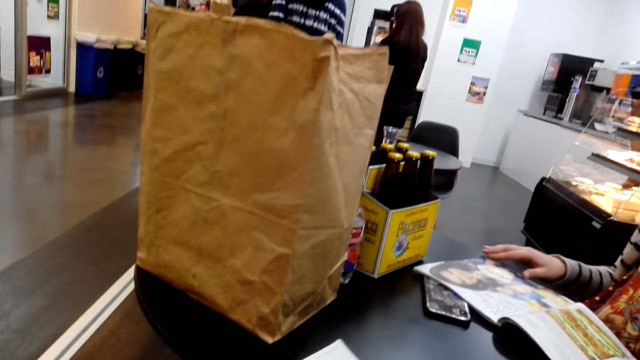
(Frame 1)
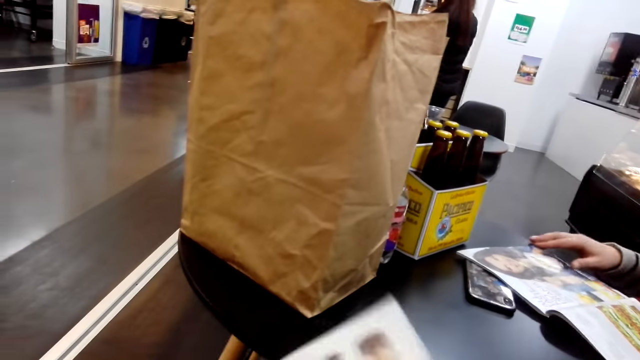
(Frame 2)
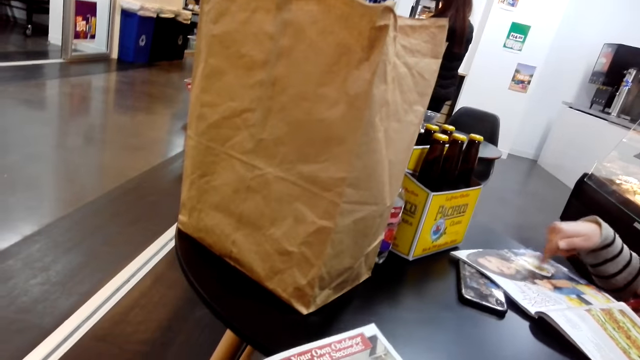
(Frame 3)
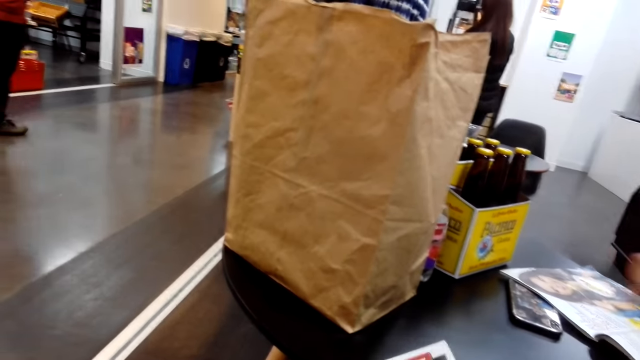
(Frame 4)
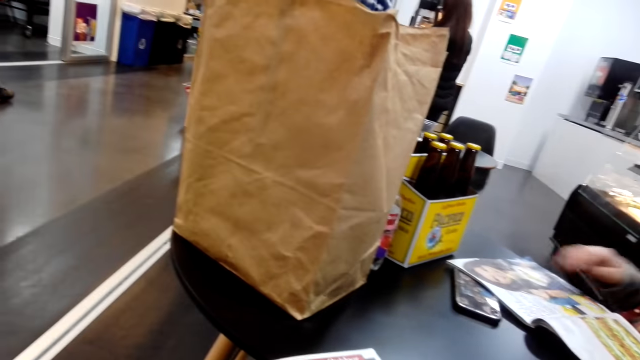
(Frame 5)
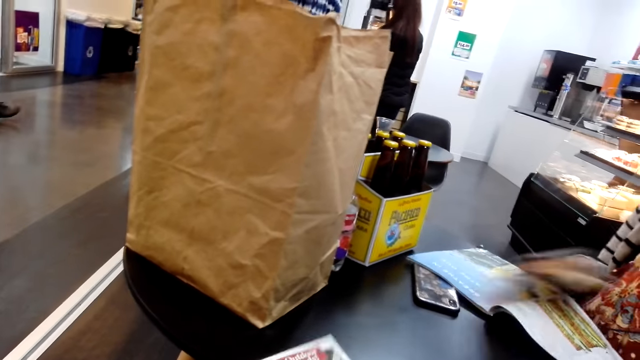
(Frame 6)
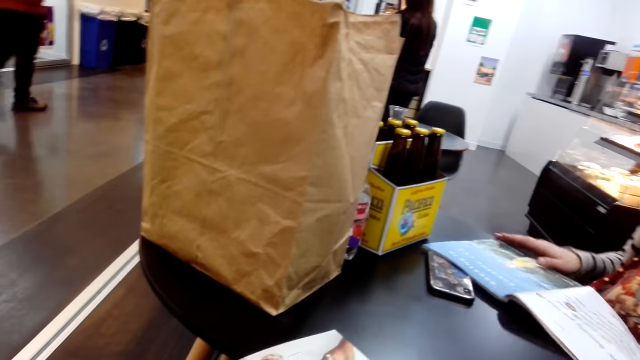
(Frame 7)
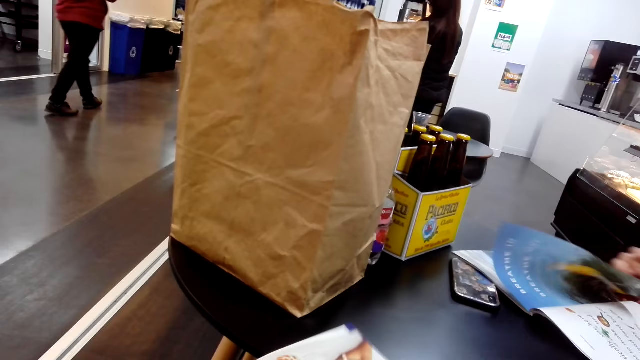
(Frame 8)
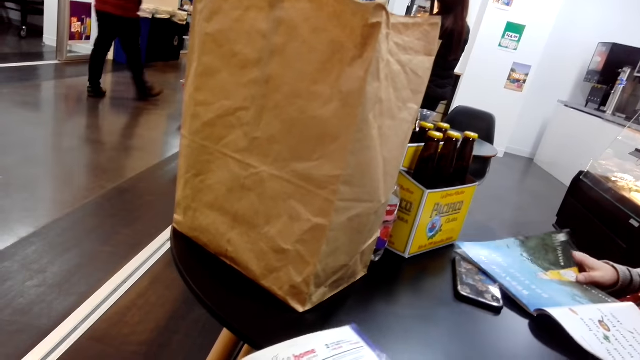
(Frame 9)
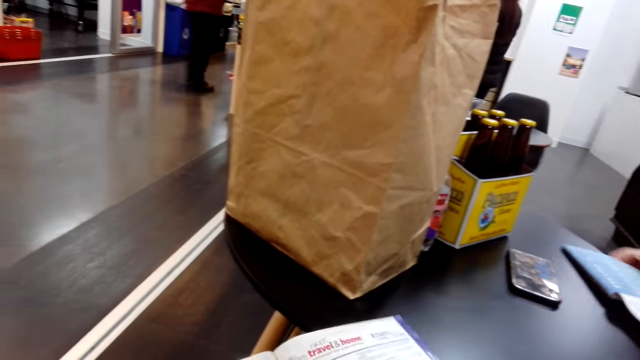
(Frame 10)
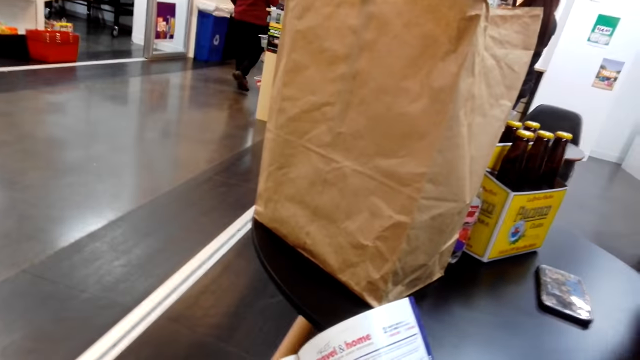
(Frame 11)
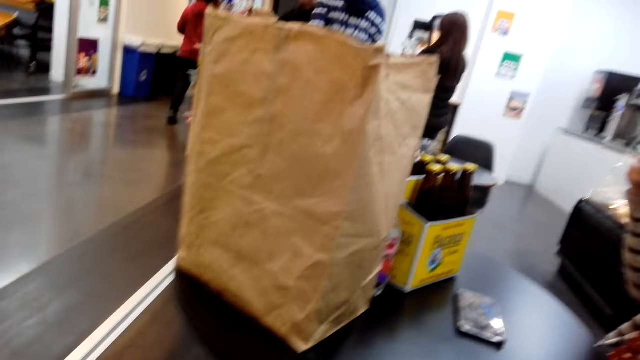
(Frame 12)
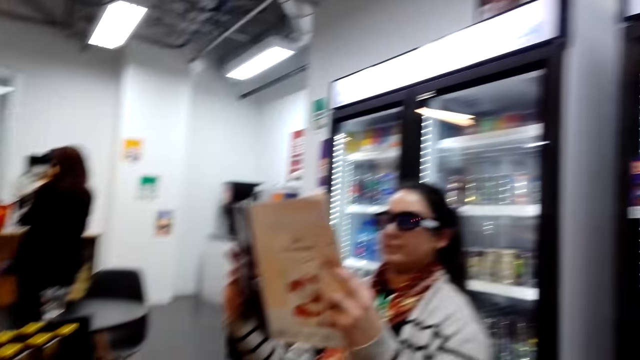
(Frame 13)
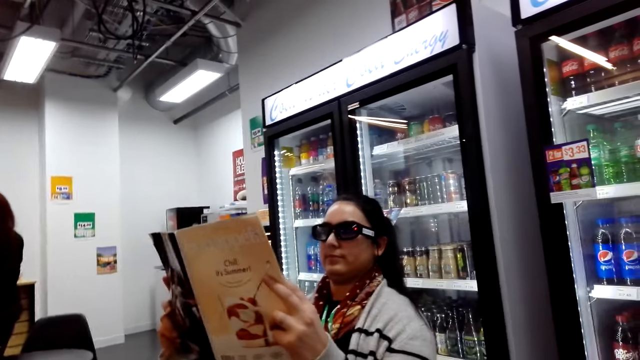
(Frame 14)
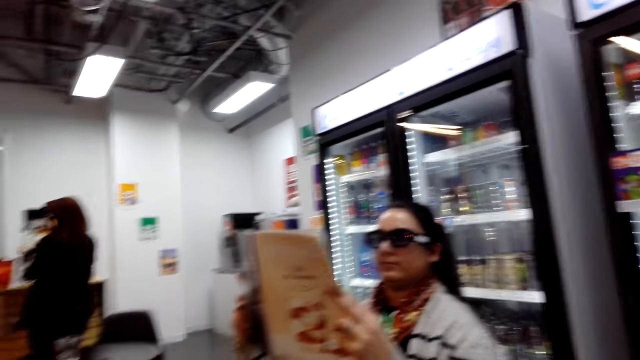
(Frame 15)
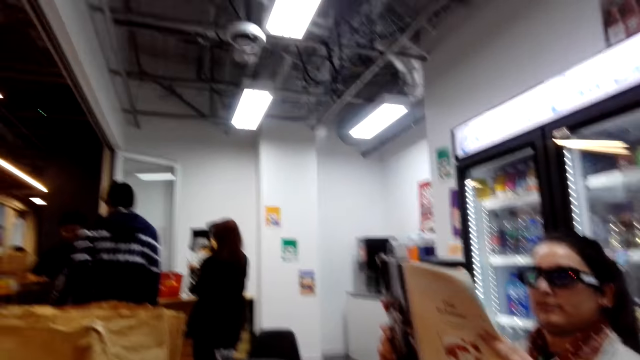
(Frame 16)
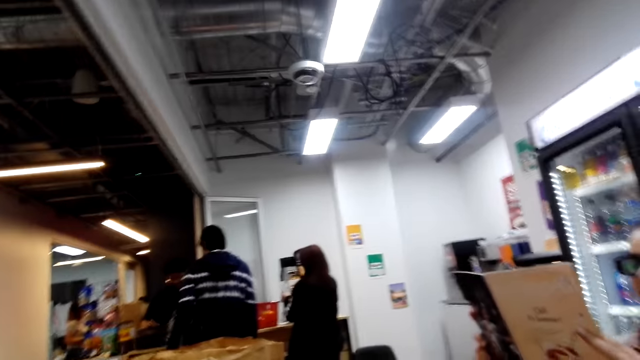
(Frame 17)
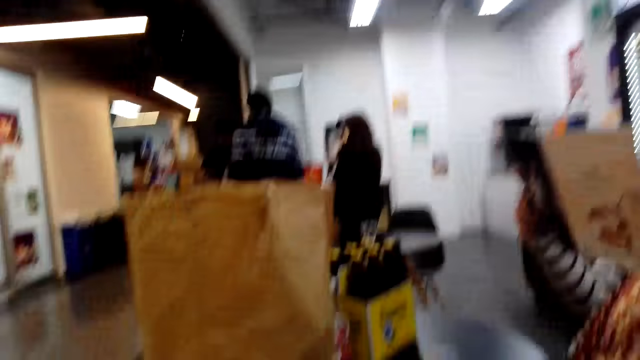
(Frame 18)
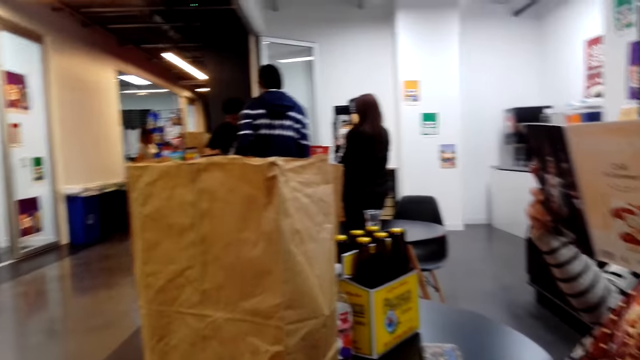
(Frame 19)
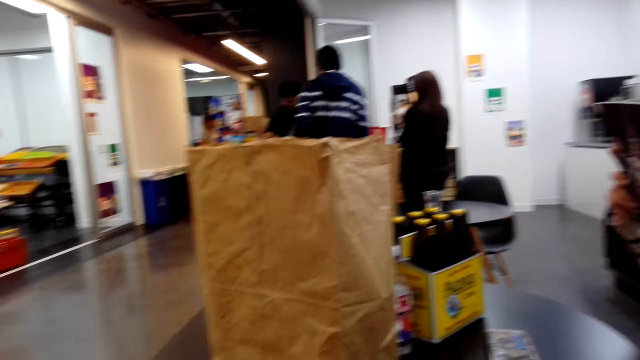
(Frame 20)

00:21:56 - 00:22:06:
The camera wearer opens a magazine on the table. A person lifts the magazine.

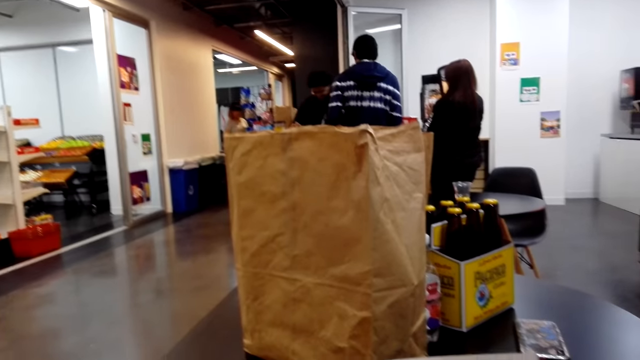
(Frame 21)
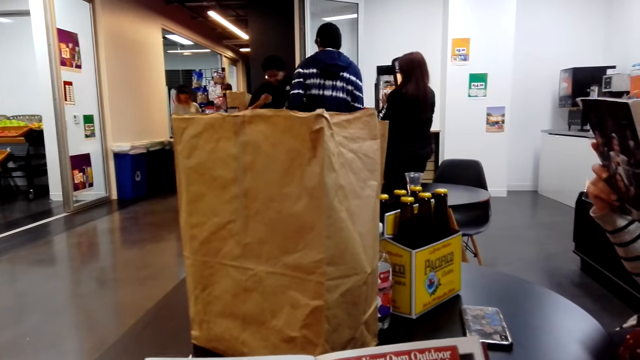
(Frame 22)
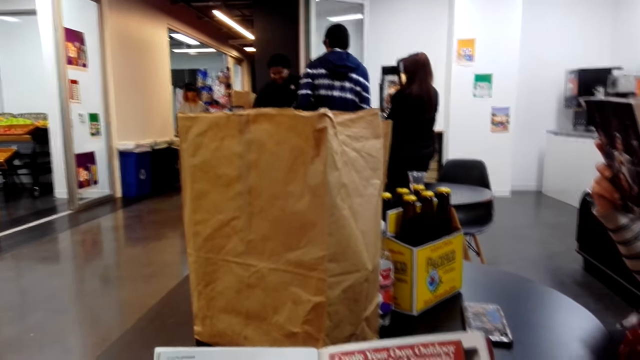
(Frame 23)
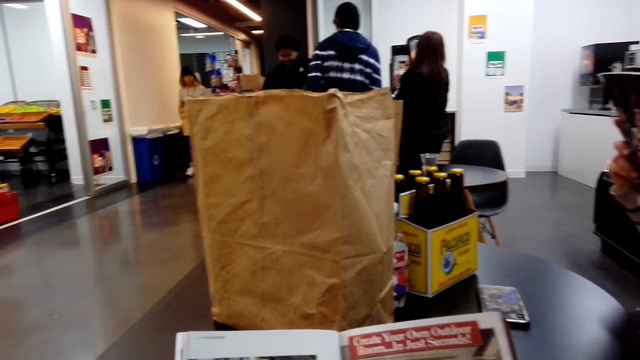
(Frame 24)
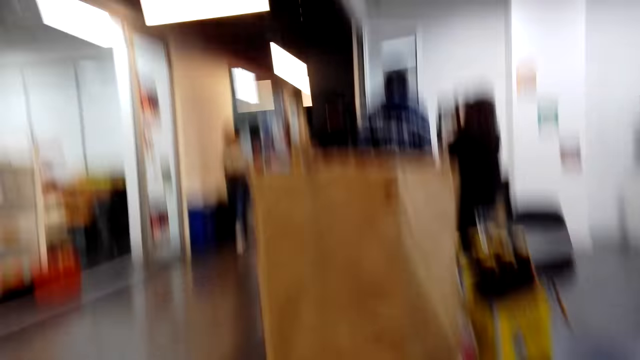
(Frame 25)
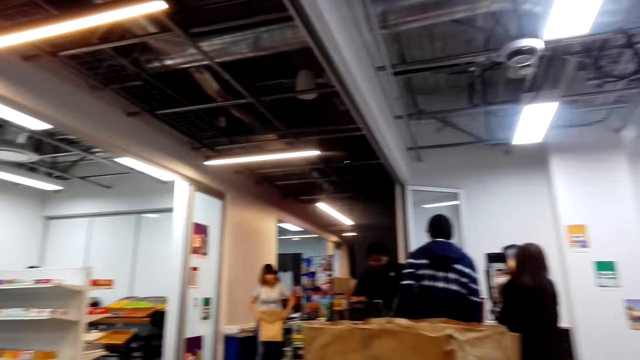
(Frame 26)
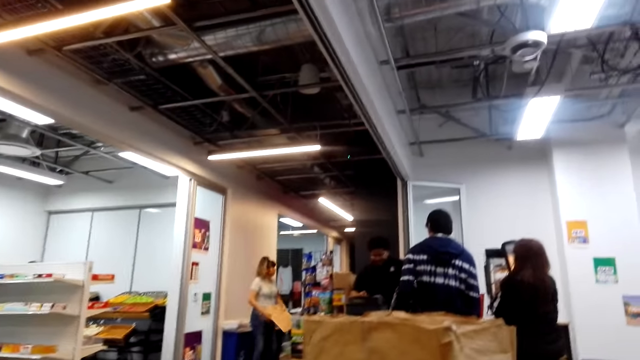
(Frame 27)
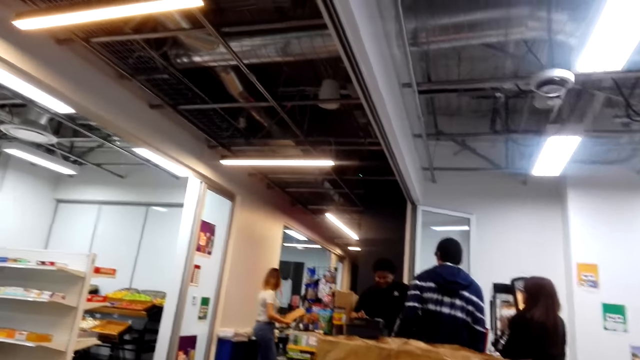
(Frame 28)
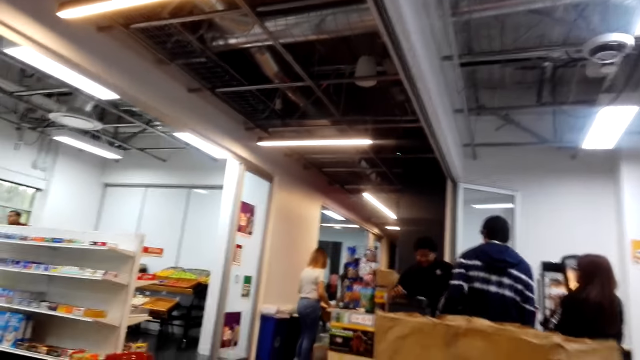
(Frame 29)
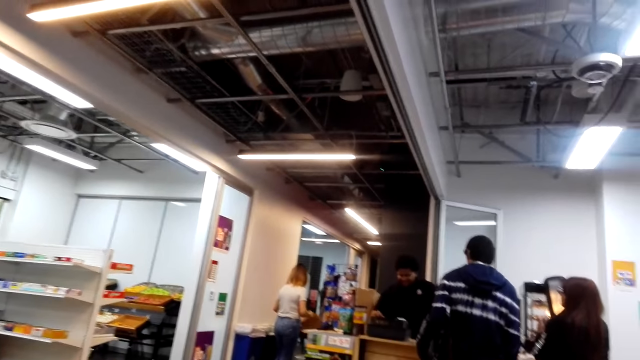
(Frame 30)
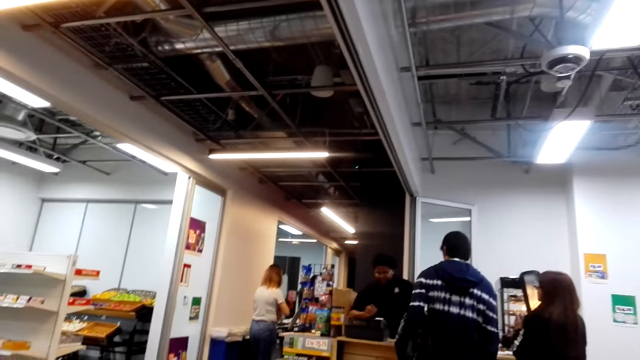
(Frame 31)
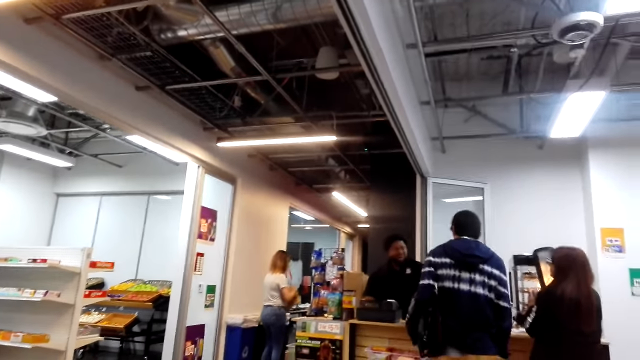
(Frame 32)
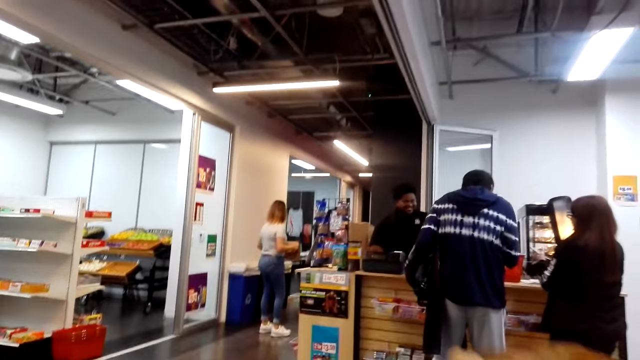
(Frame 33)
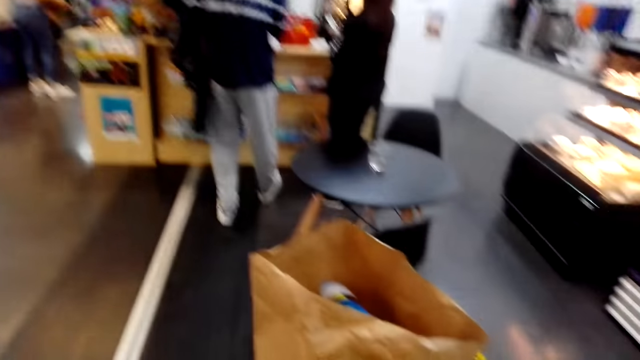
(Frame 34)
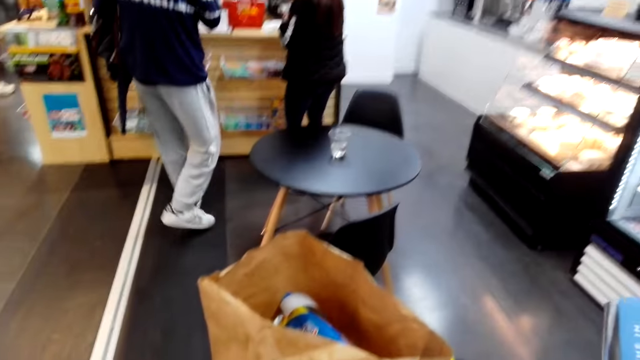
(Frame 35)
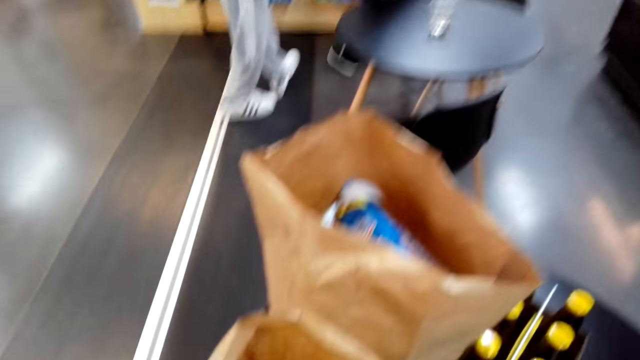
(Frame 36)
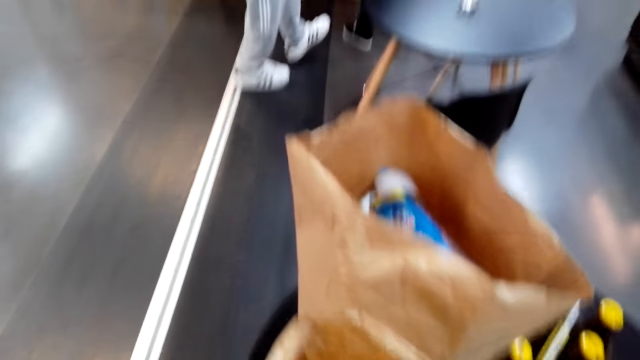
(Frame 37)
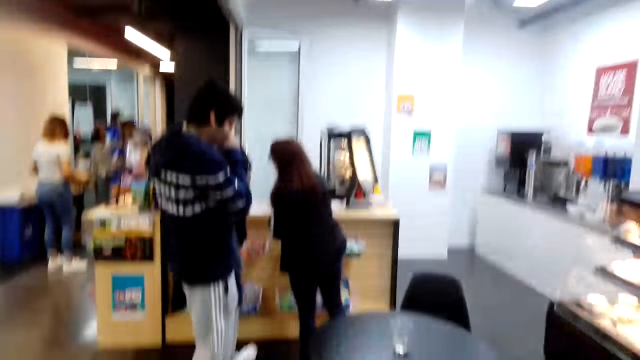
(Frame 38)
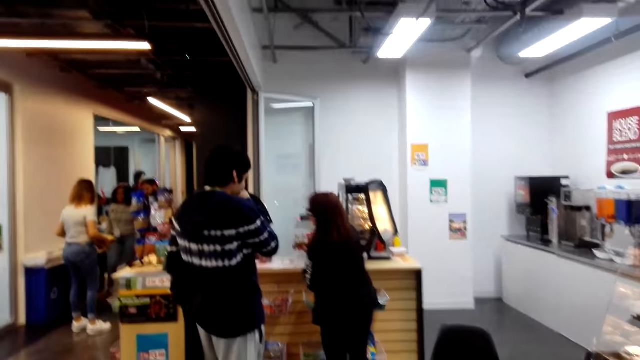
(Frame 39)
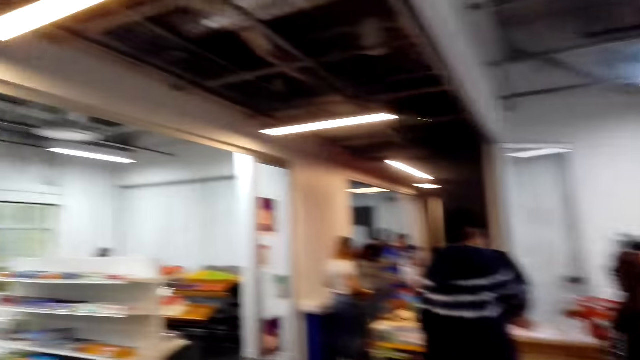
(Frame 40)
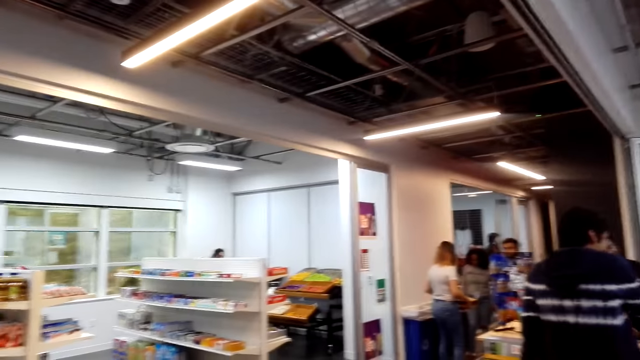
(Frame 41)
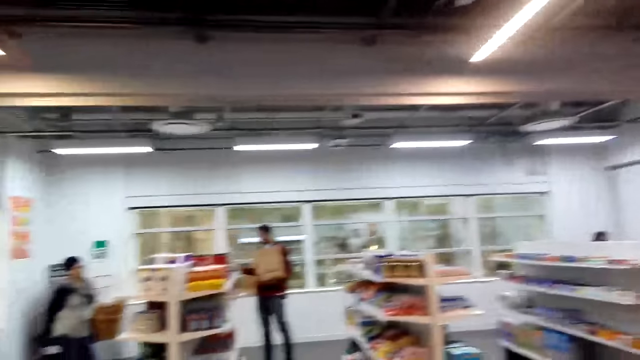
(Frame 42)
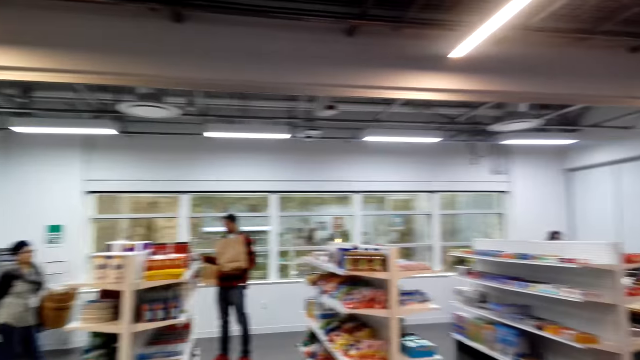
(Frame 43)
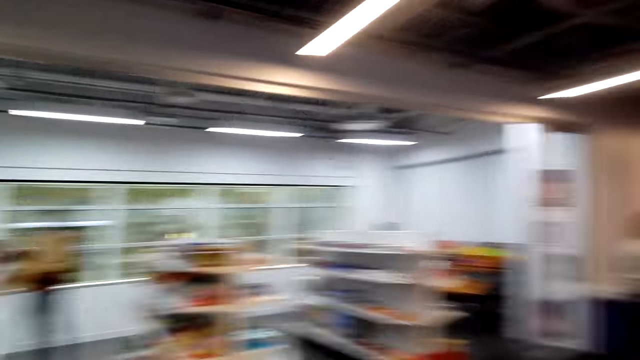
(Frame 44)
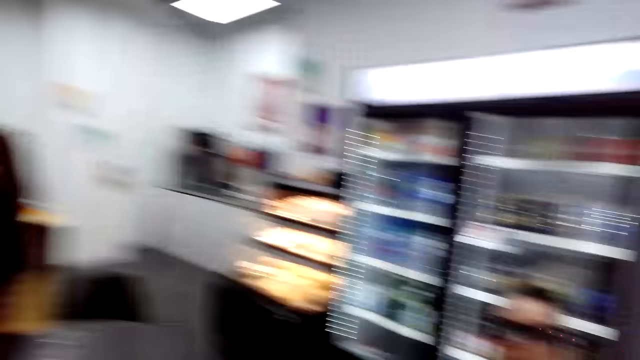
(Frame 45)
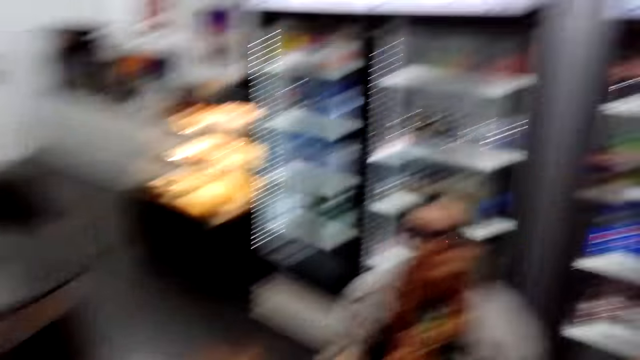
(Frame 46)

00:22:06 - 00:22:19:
A person stretches the hand. Another person walks holding a bag. The first person interacts with a third person. A fourth person laughs. The camera wearer looks round.
